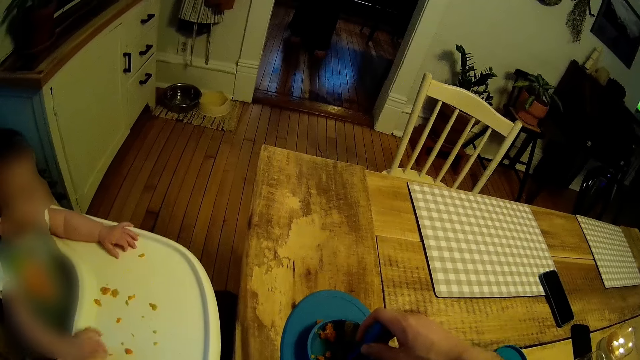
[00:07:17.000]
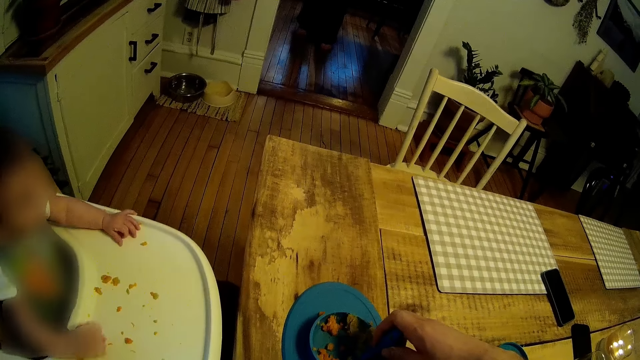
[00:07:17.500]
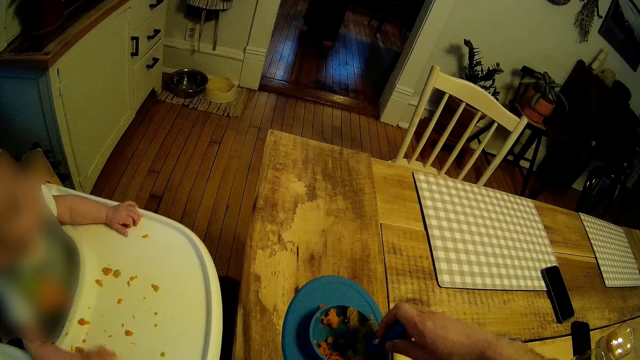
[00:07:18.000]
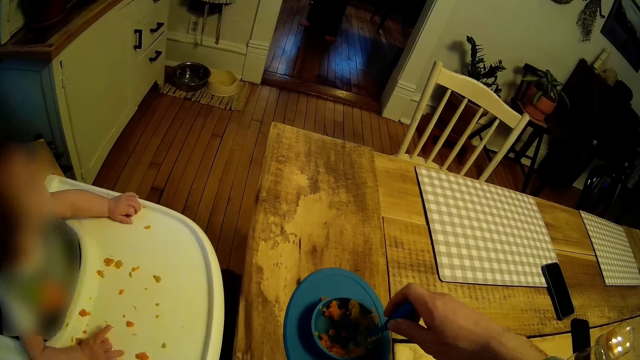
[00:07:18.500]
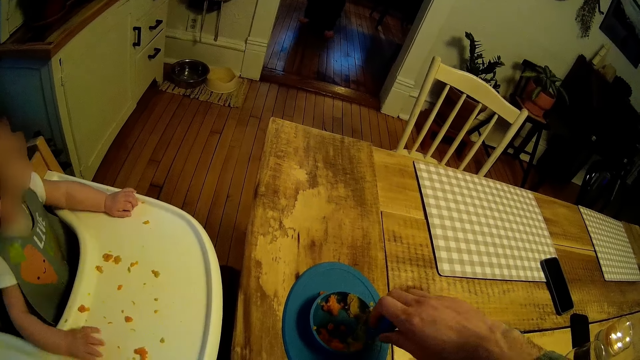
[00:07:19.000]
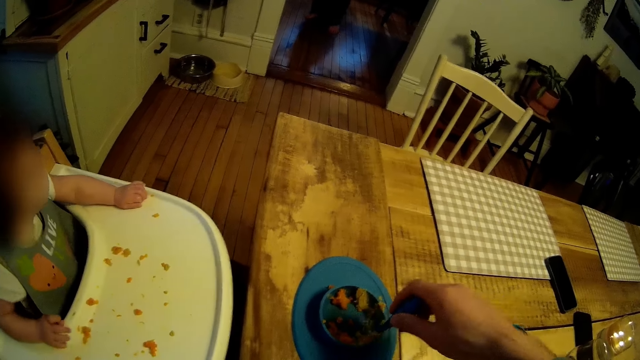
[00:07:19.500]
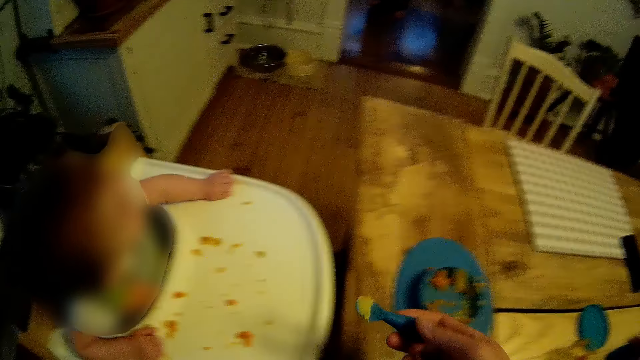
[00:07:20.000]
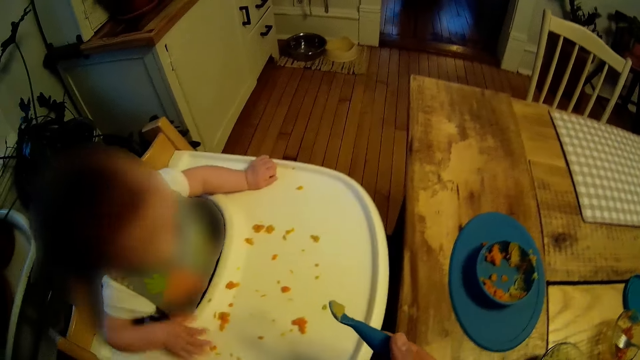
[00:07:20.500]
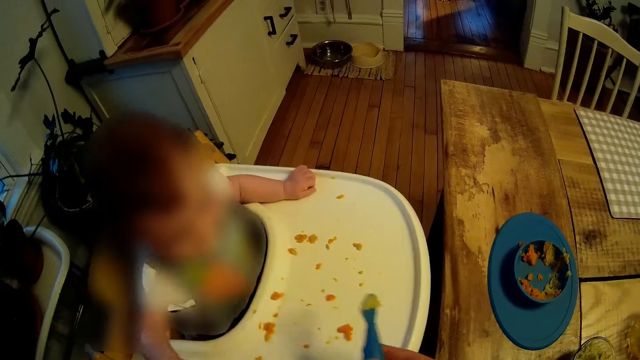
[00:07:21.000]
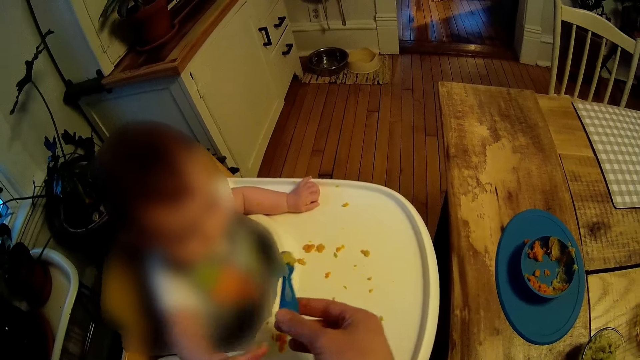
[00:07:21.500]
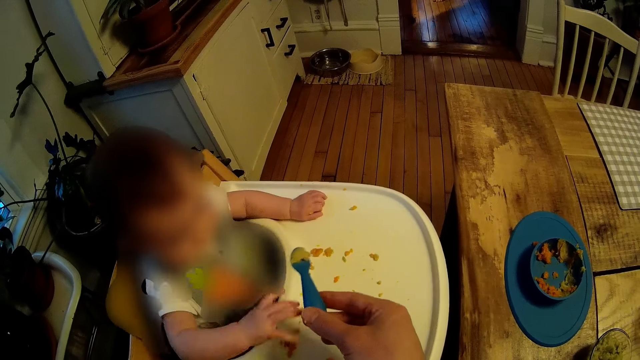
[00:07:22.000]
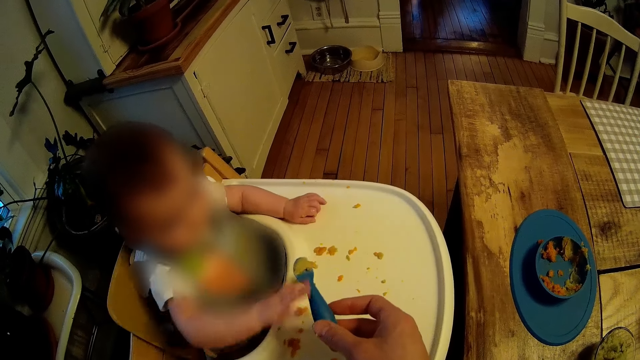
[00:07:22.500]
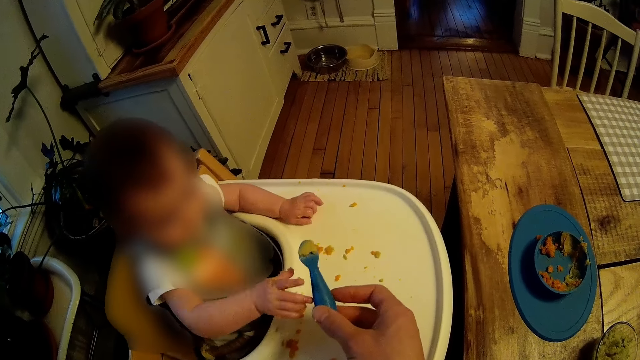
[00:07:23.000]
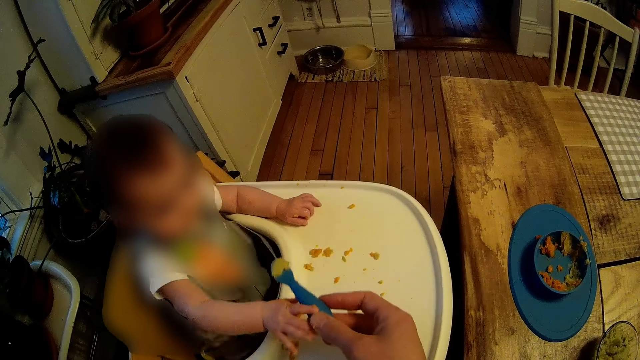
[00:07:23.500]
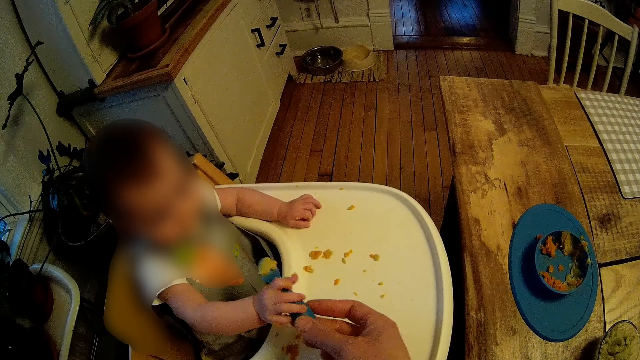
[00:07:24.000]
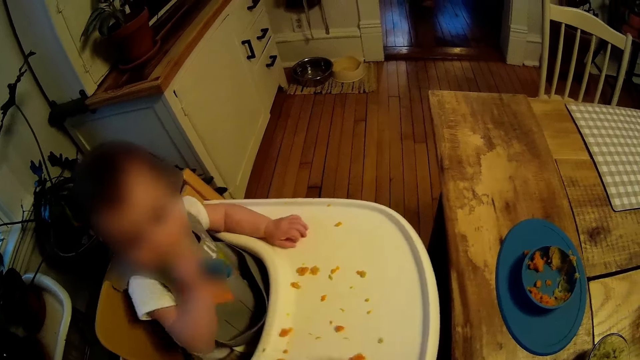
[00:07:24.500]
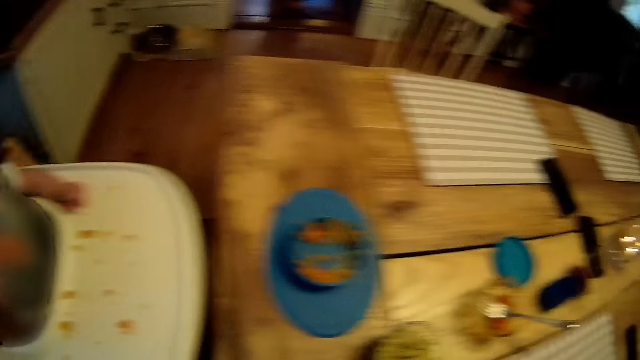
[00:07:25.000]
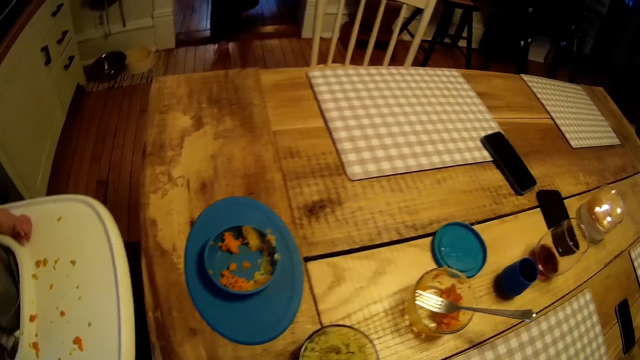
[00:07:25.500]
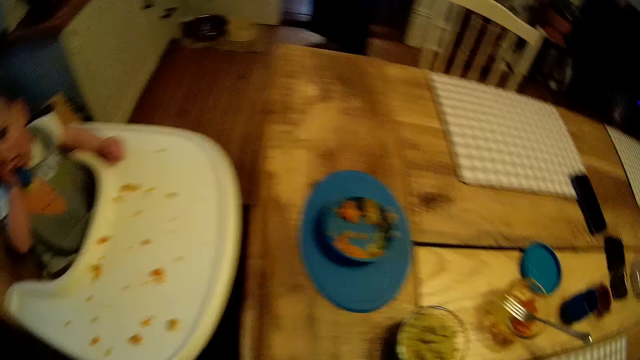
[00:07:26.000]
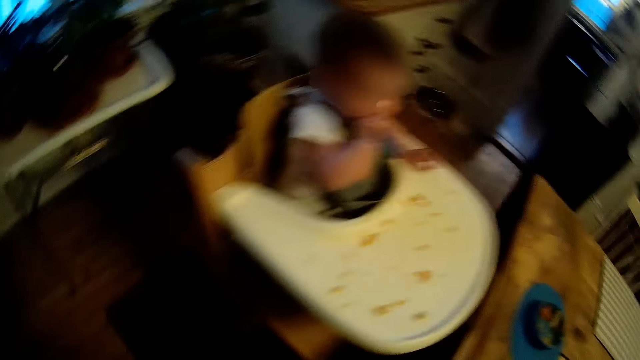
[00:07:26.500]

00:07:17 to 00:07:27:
The camera wearer holds the spoon with their right hand inside the plate. They pick cereal from the plate with the spoon in their right hand. They feed the baby. The baby collects the spoon with cereal from the camera wearer with her right hand. The baby puts the spoon with cereal in her mouth with her right hand.

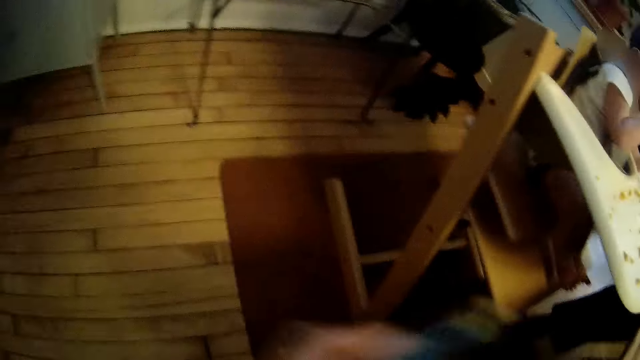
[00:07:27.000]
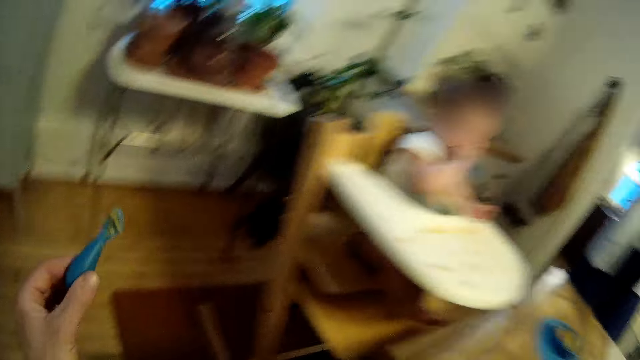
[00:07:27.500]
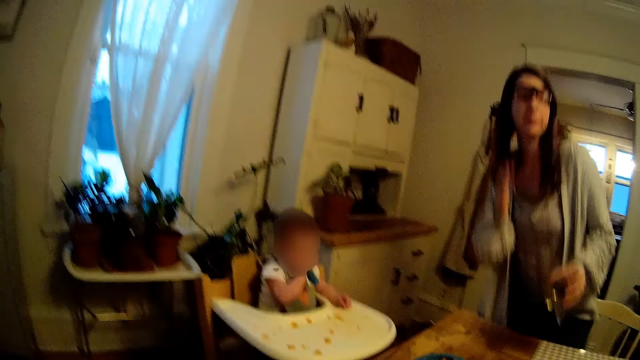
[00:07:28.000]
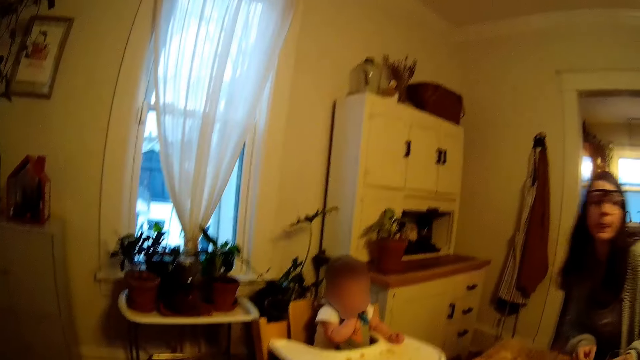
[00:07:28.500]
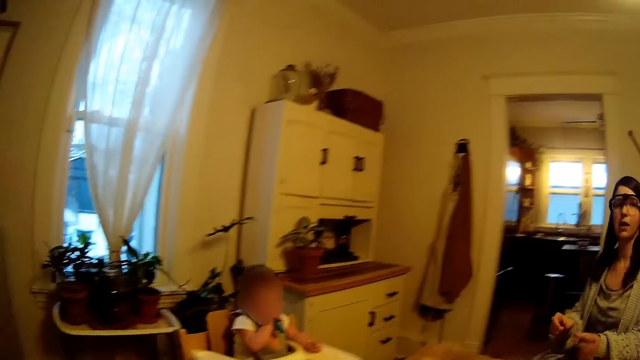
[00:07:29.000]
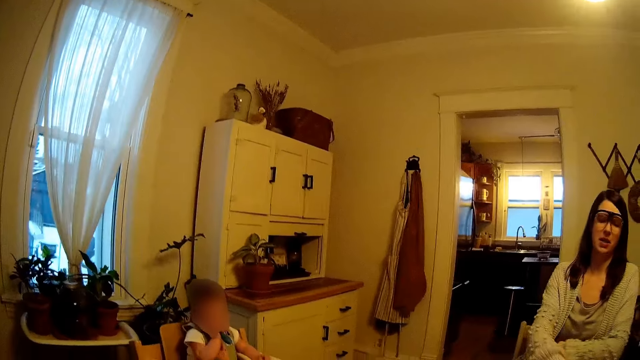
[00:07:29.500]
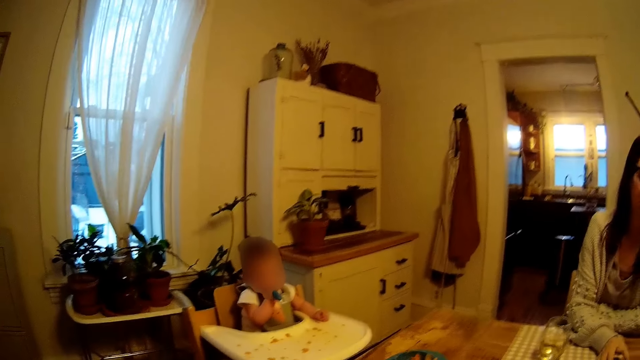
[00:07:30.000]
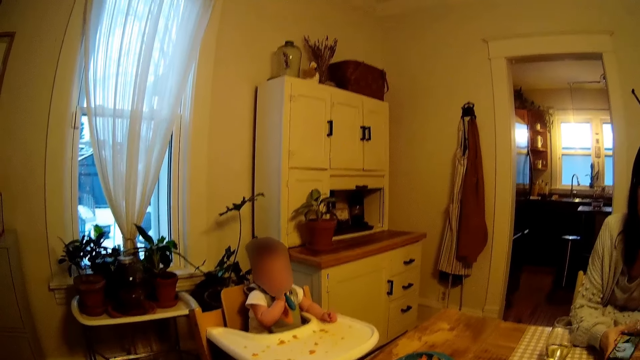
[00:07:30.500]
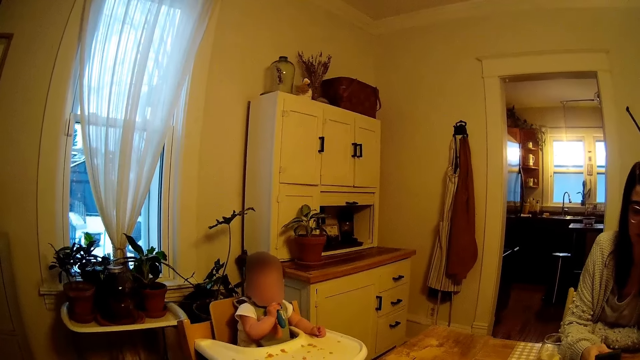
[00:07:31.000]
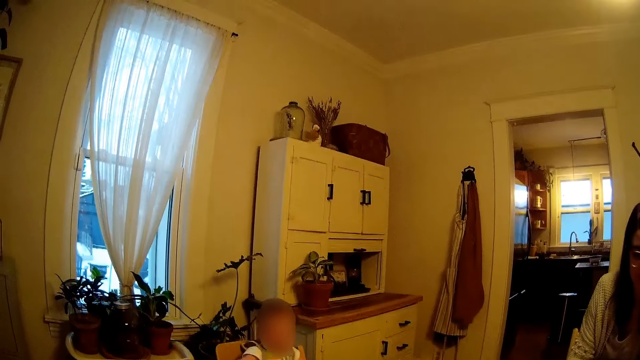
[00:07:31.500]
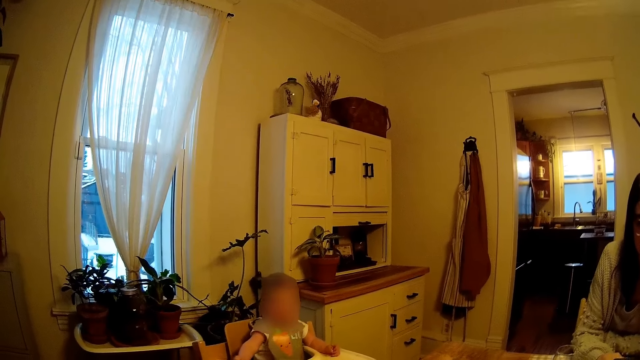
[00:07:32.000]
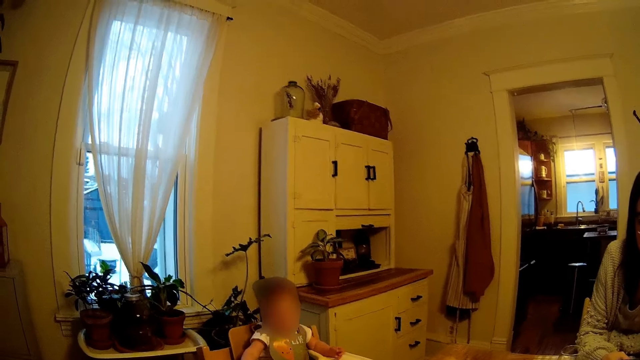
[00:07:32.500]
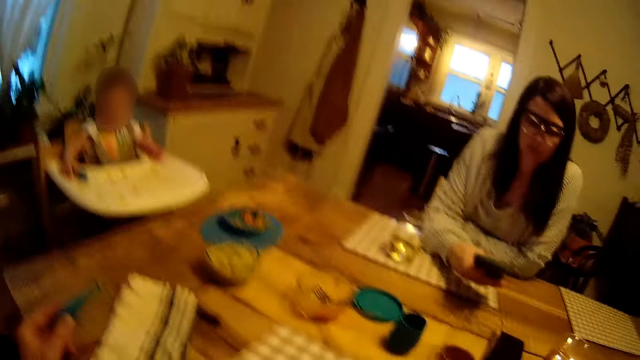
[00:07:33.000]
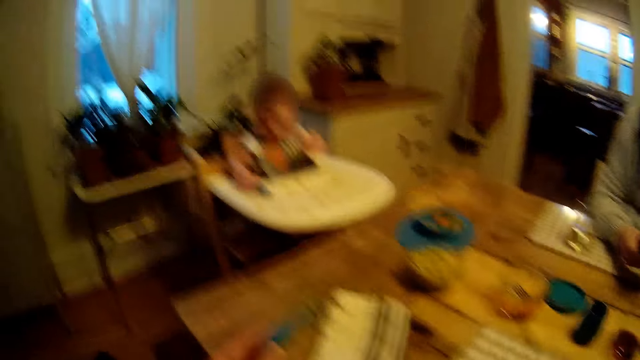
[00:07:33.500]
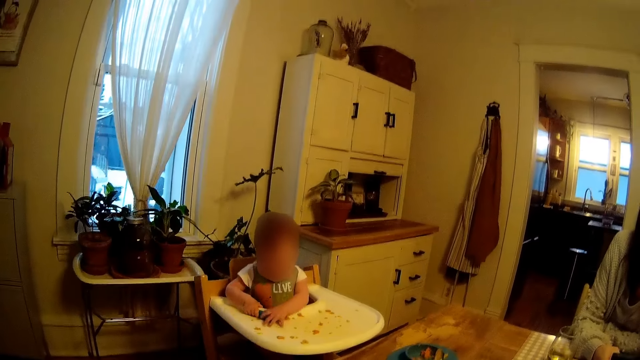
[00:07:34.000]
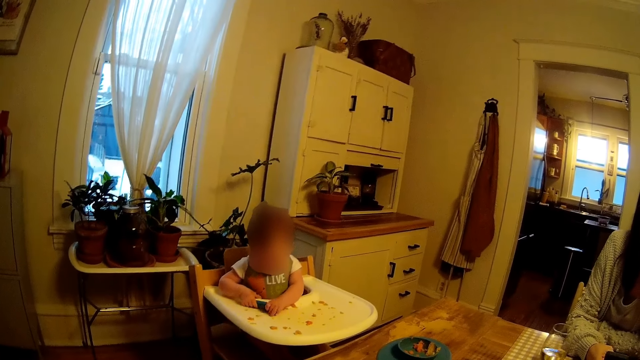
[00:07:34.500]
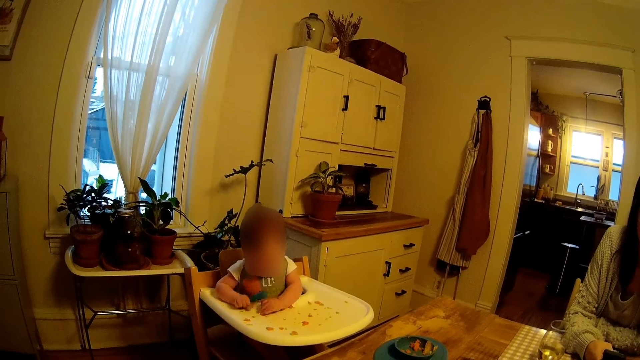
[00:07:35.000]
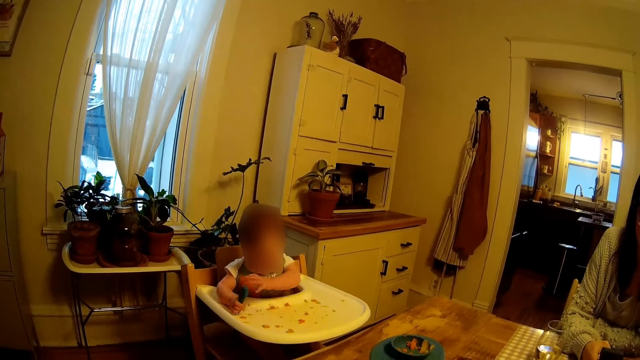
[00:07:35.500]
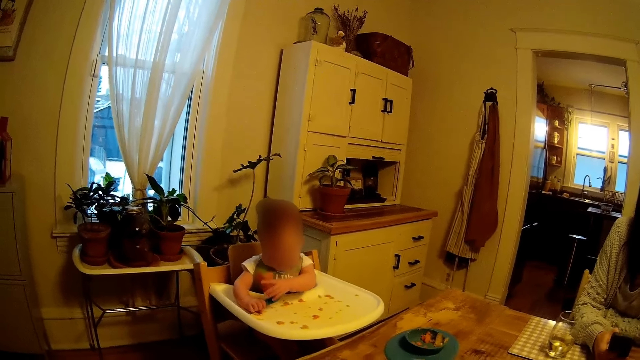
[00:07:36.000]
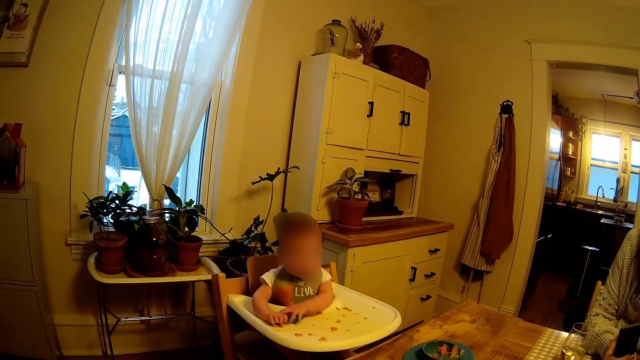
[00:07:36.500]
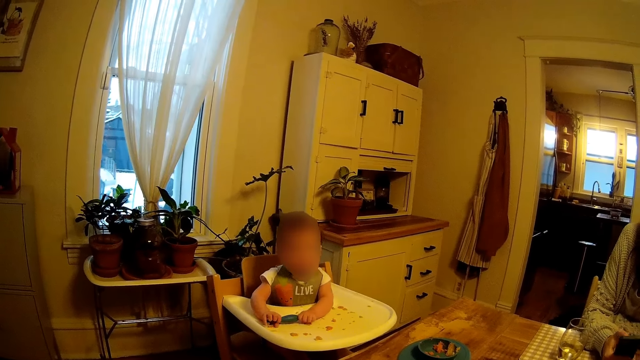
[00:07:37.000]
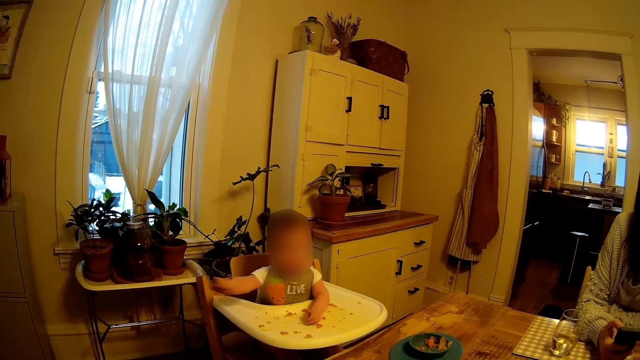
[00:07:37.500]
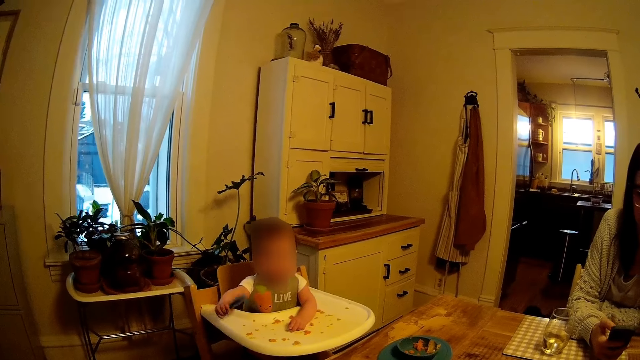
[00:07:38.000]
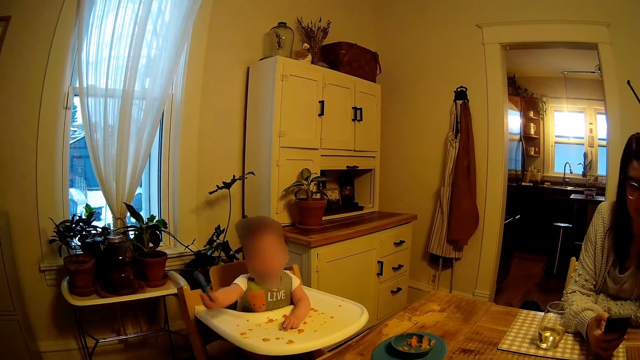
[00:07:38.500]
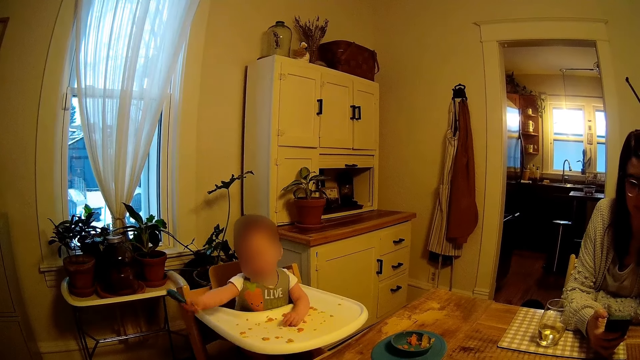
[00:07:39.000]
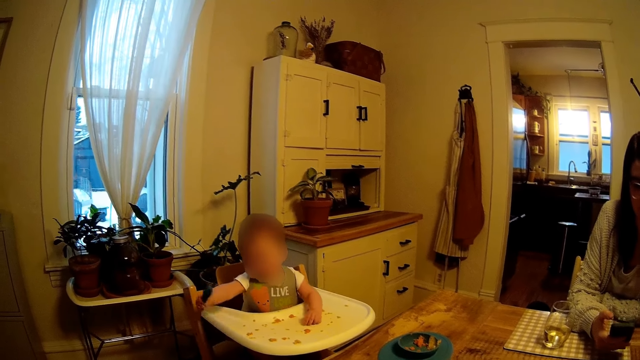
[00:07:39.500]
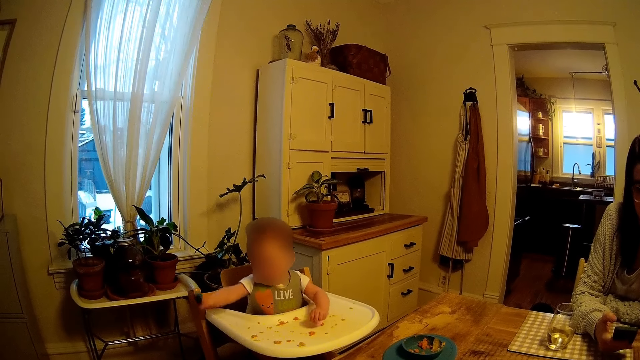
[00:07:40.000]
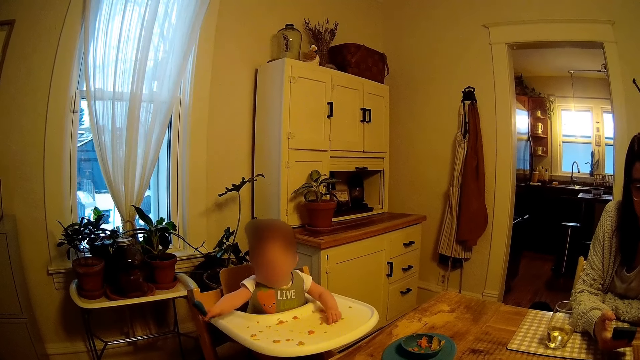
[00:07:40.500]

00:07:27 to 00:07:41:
The baby puts the spoon in her mouth with her right hand. The camera wearer holds the spoon in their left hand. The woman holds the cup of wine with her left hand. The woman touches her face with her right hand and removes her right hand from her face. The woman sits on the chair. The woman picks up a phone on the table with her right hand. The camera wearer talks. They hold the spoon in their left hand. The baby touches the spoon on the table with both hands. The baby plays. The baby holds the spoon with her right hand. The woman uses the phone.
